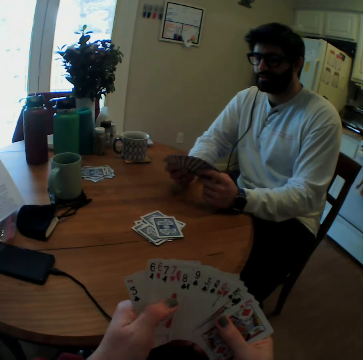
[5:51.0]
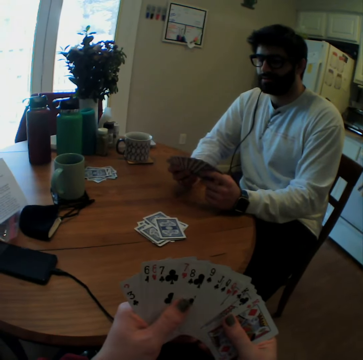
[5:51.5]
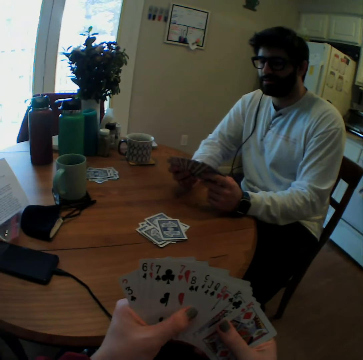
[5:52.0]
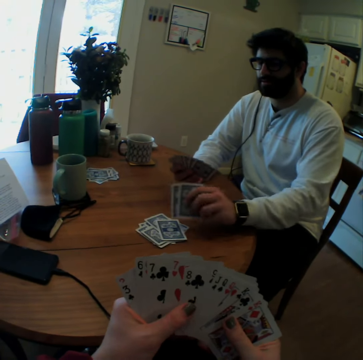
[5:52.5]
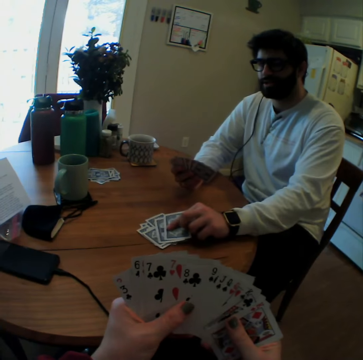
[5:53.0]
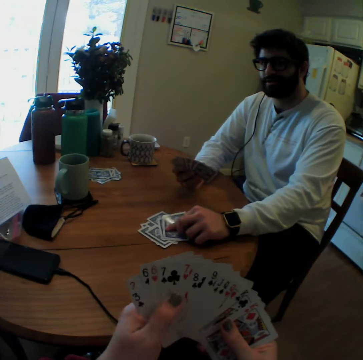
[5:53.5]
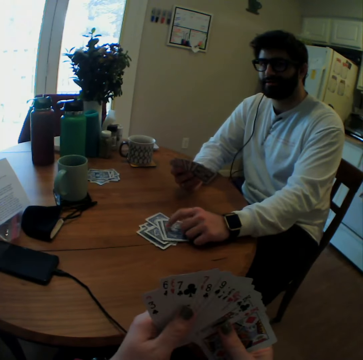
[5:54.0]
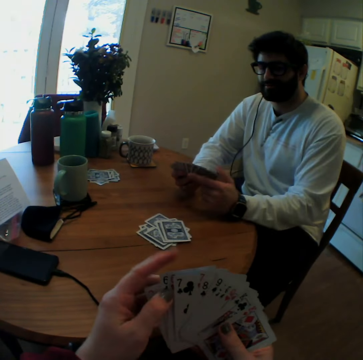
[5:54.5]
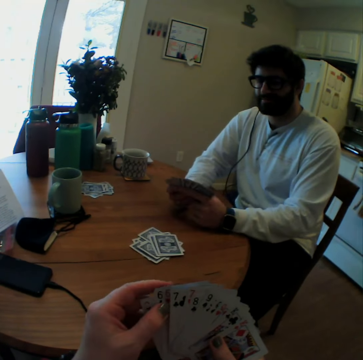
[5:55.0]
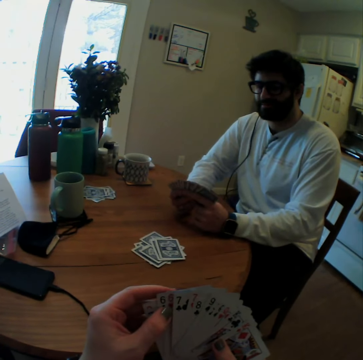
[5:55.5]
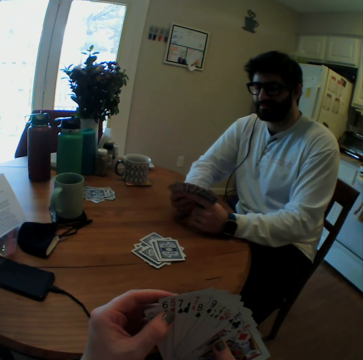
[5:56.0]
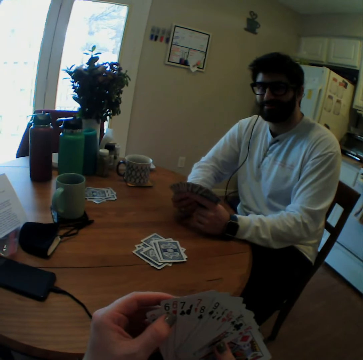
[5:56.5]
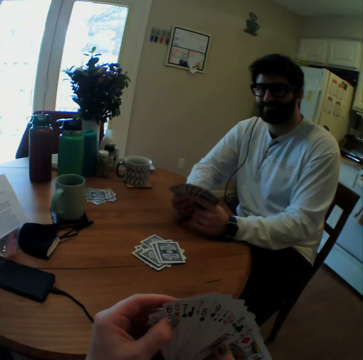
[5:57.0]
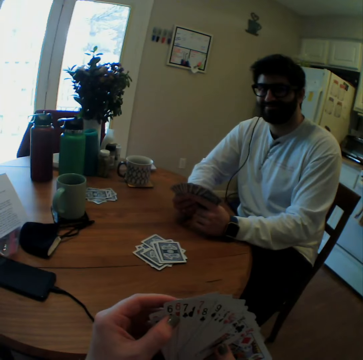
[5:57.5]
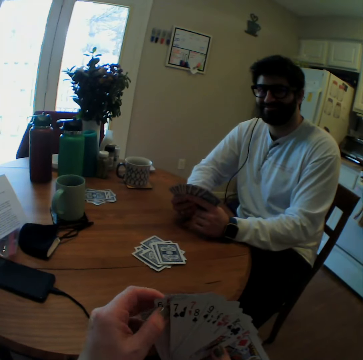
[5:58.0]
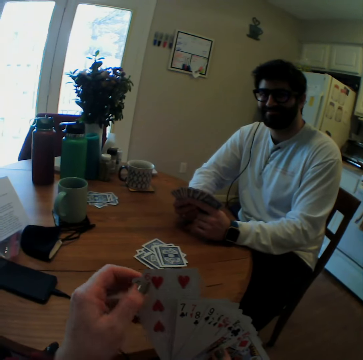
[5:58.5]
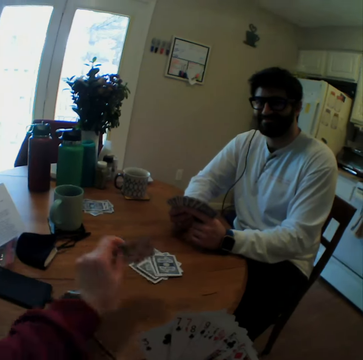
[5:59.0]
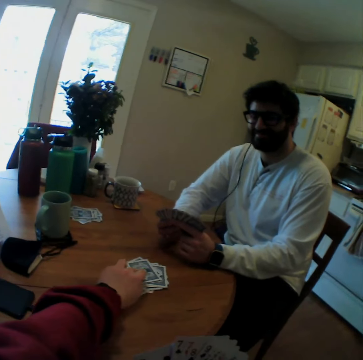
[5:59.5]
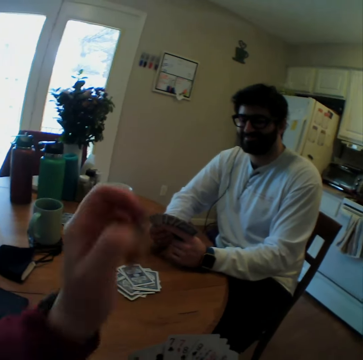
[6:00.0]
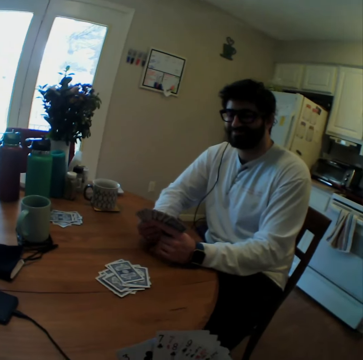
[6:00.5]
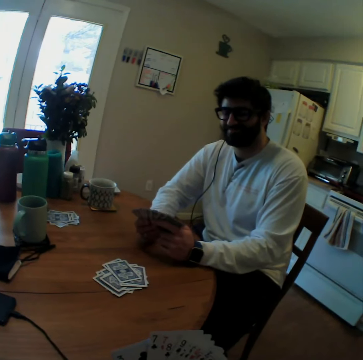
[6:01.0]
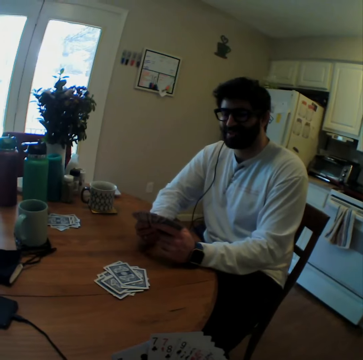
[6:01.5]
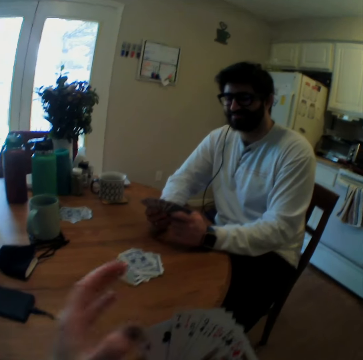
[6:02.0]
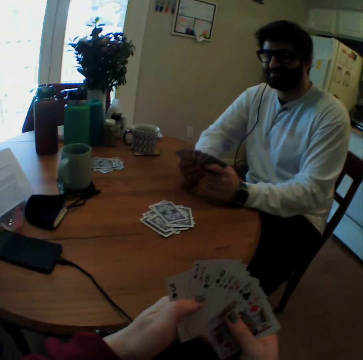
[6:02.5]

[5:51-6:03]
The man plays a card game. The man puts cards on a table. The camera wearer looks at the cards. They play the card game with the man. They put a card on the table.

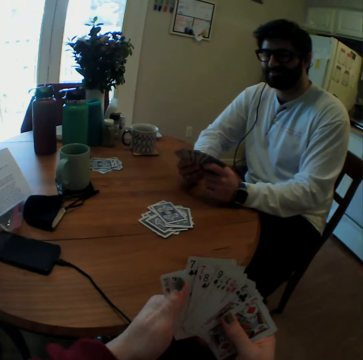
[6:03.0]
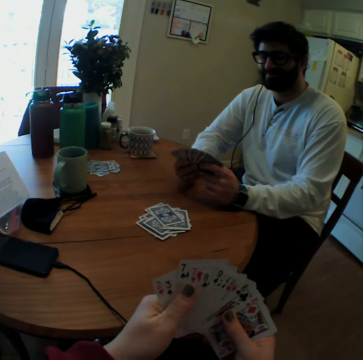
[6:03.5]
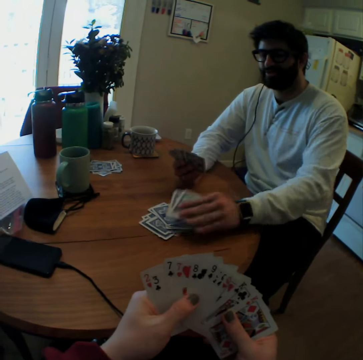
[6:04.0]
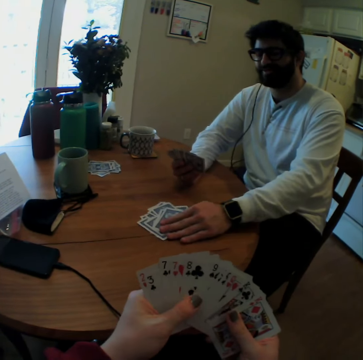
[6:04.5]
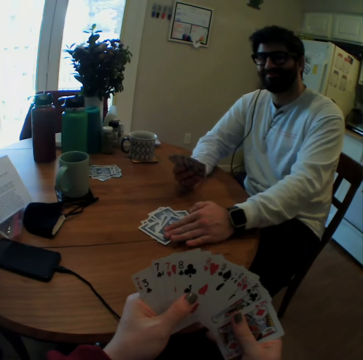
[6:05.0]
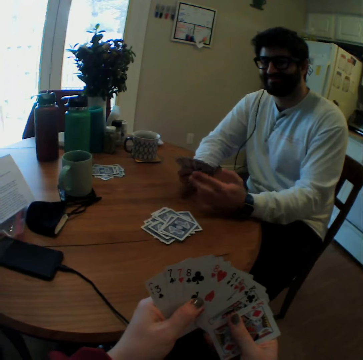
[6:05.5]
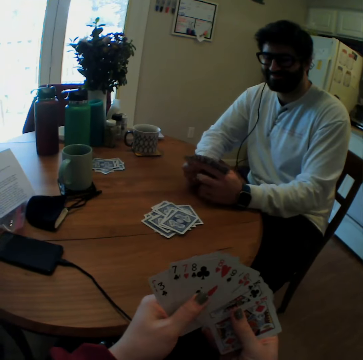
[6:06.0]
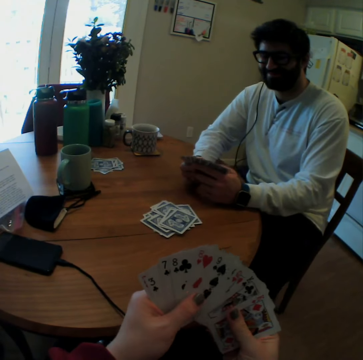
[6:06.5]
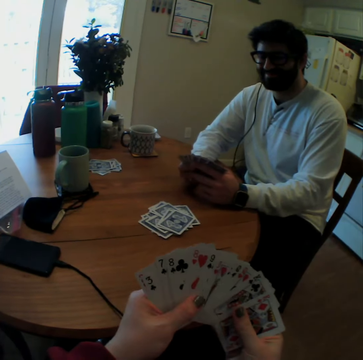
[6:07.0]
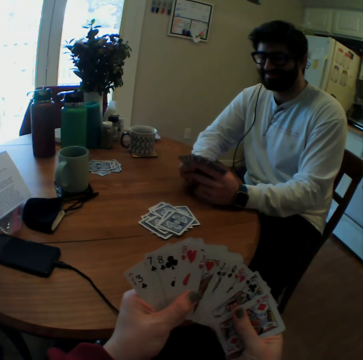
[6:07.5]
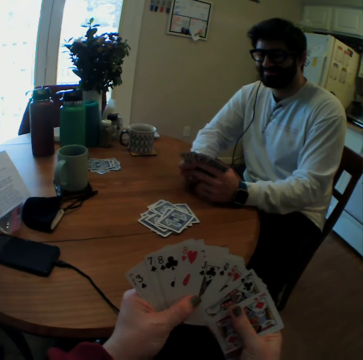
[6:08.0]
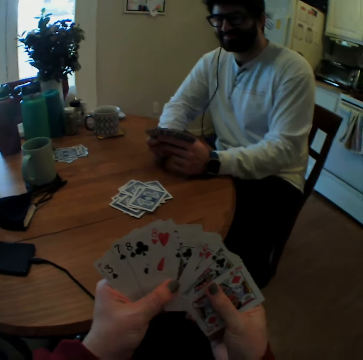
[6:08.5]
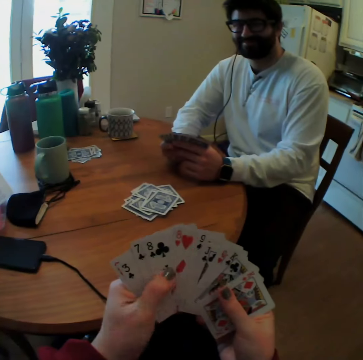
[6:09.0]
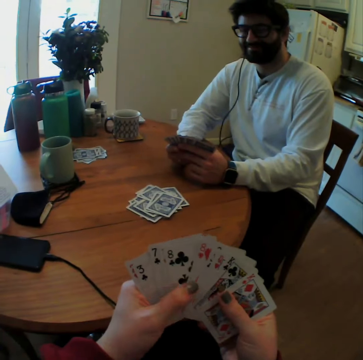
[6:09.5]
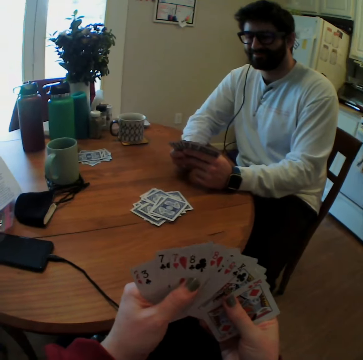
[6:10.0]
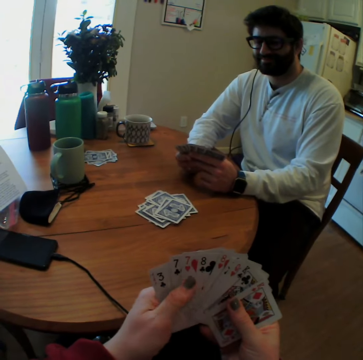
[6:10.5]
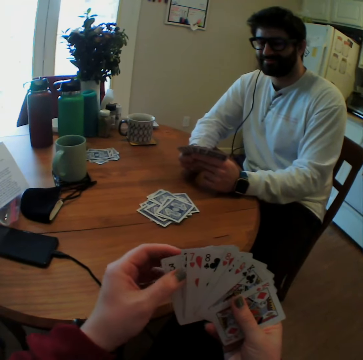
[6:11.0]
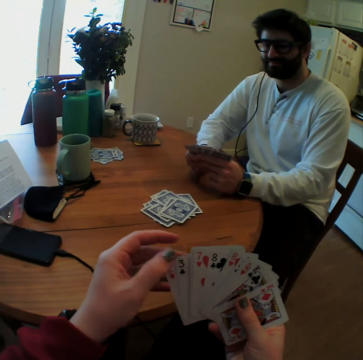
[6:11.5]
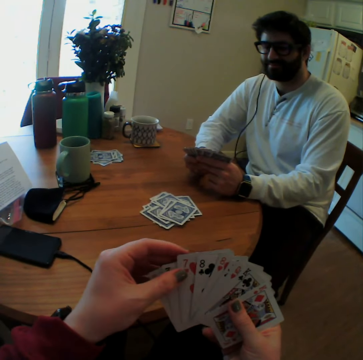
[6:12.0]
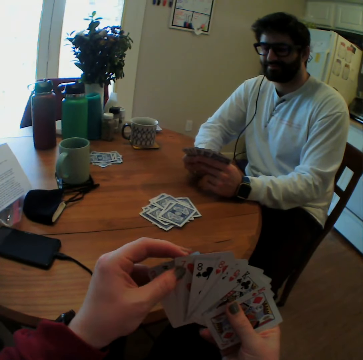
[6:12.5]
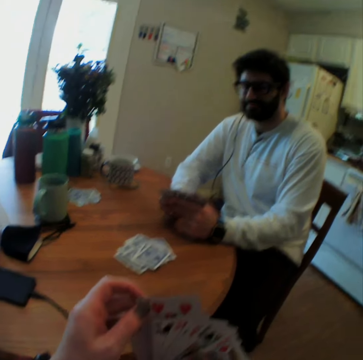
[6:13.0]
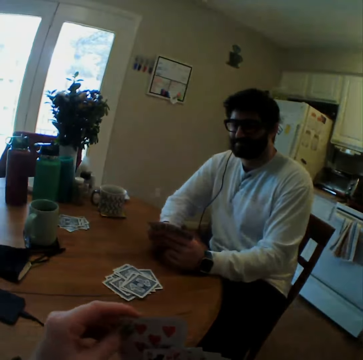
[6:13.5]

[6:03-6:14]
The camera wearer arranges the playing cards. The man plays a card game with the camera wearer. The man puts cards on a table and smiles. The man arranges the playing cards. The camera wearer arranges the playing cards.

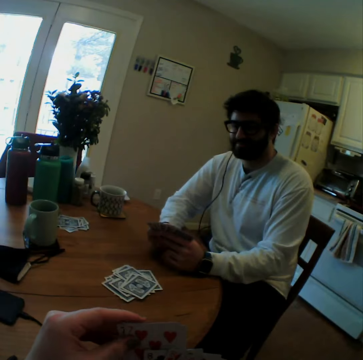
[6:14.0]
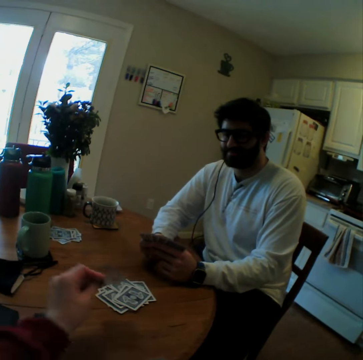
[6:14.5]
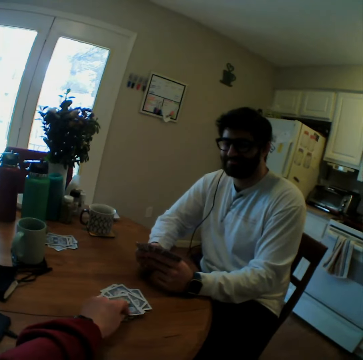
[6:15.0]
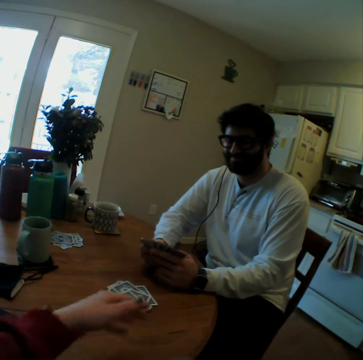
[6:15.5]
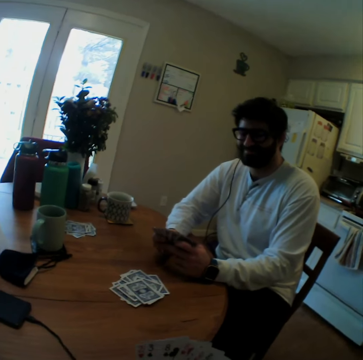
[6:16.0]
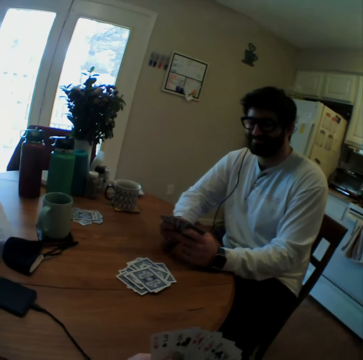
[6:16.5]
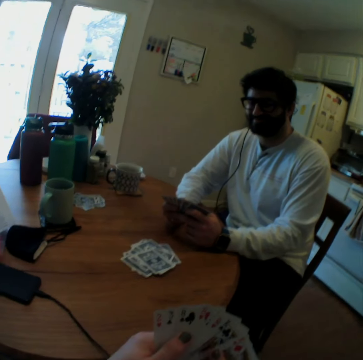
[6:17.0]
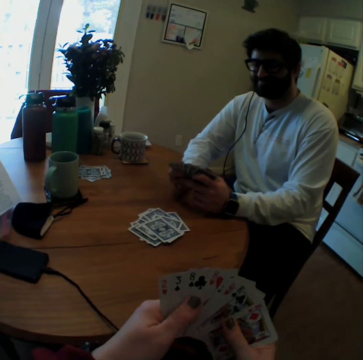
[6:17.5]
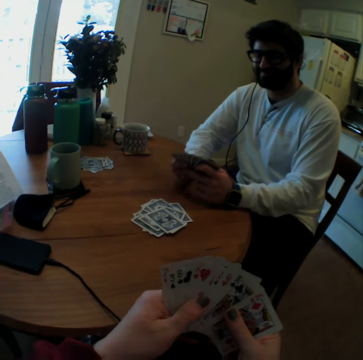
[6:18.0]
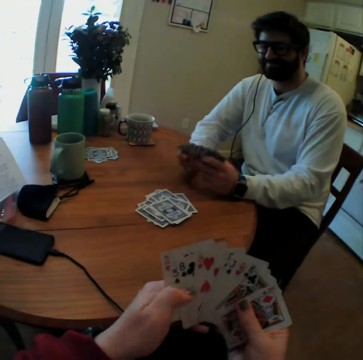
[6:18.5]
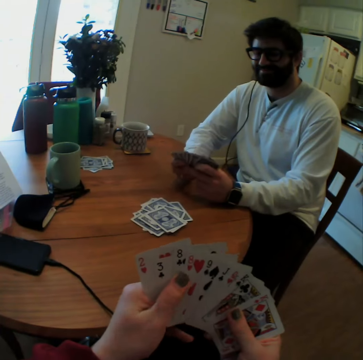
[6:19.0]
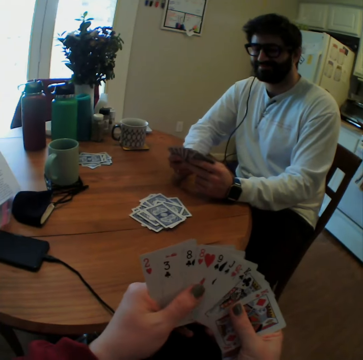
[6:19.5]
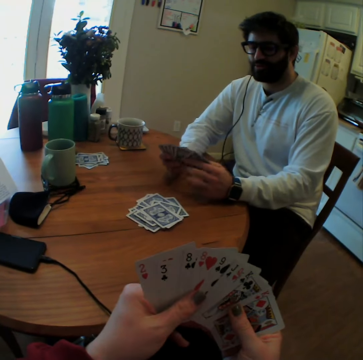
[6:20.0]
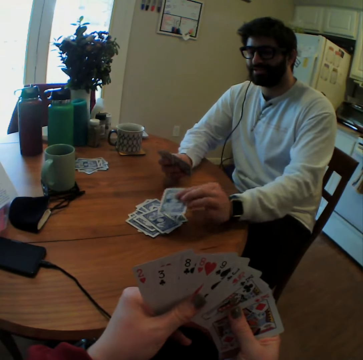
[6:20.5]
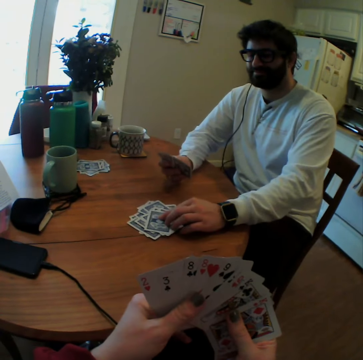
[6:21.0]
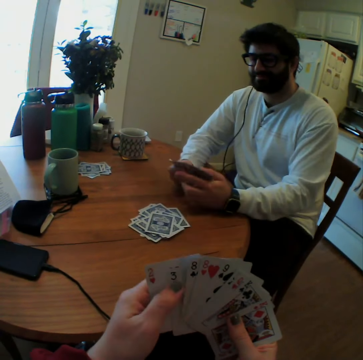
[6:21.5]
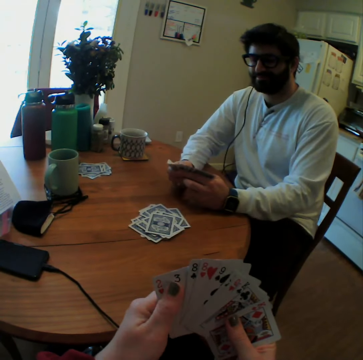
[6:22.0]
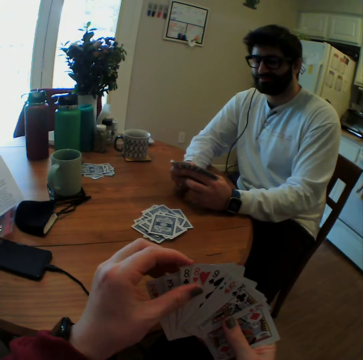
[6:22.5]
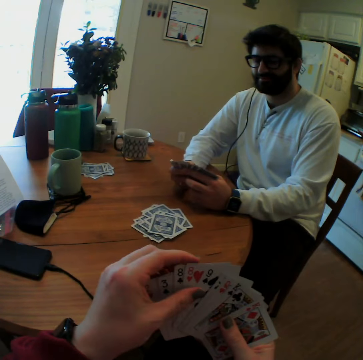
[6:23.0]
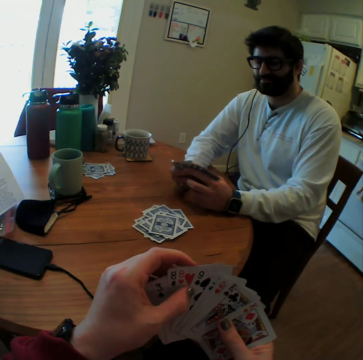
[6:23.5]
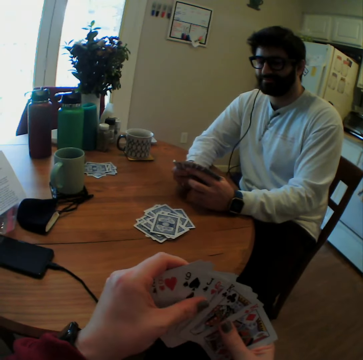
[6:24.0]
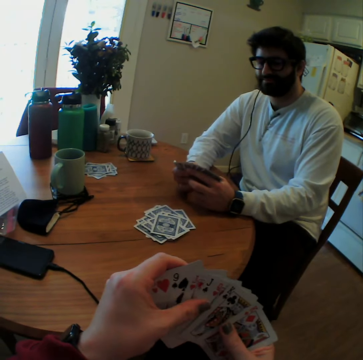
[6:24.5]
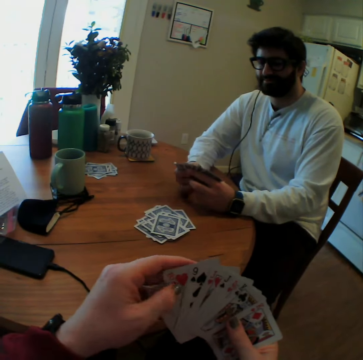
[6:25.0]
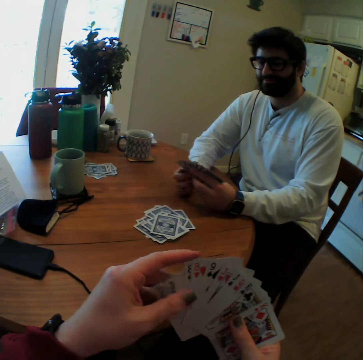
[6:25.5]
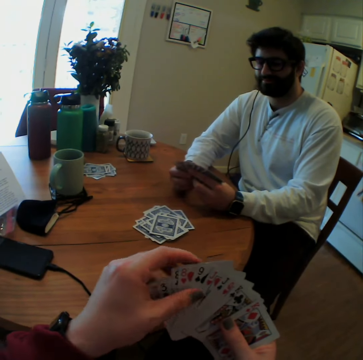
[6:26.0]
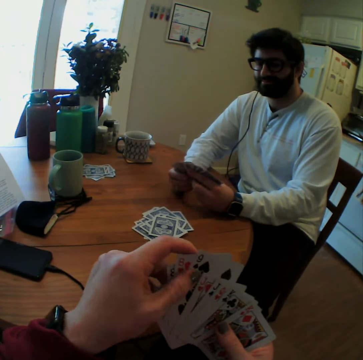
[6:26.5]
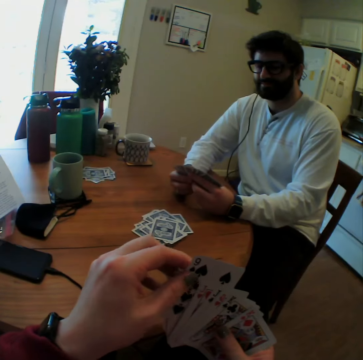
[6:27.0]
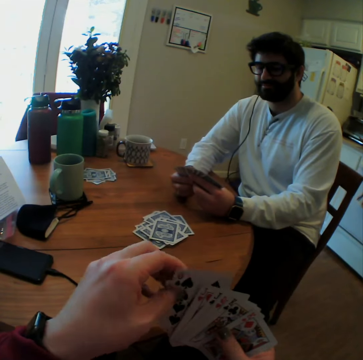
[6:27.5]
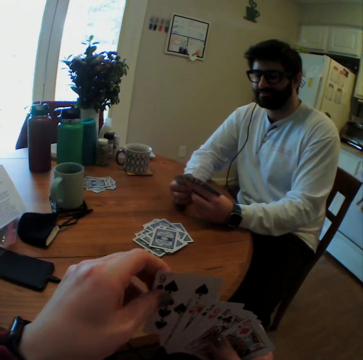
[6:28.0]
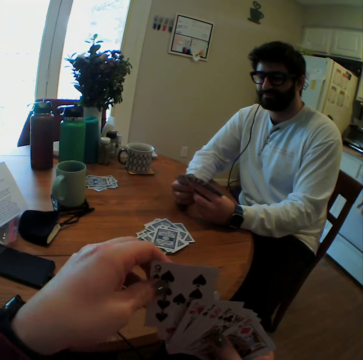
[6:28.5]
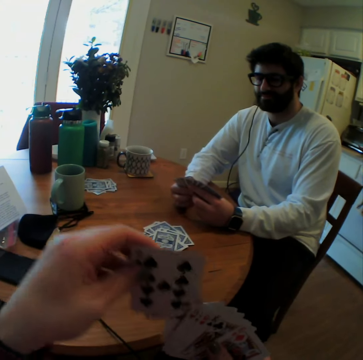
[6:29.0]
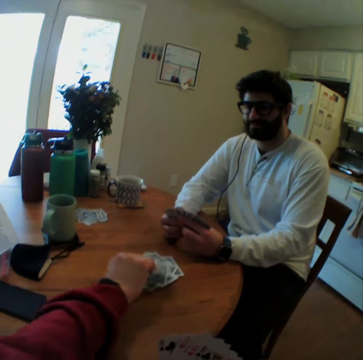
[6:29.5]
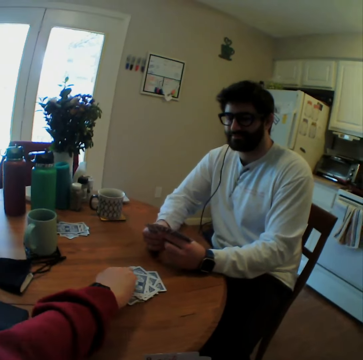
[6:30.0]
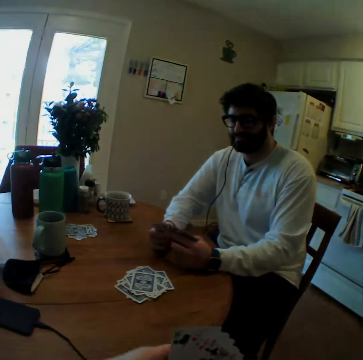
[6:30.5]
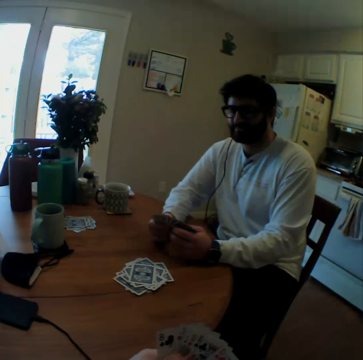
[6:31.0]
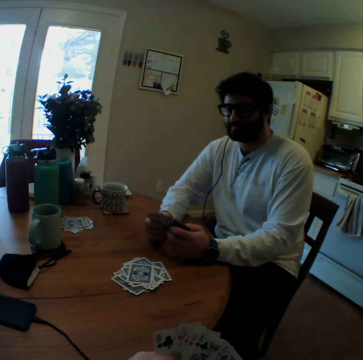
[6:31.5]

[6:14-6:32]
The camera wearer puts a card on a table. They play a card game with the man. They arrange the playing cards. The man smiles. The man arranges the playing cards and plays the card game. The man puts a card on the table. The camera wearer counts the cards. They pick up a card. They play the card game. They put a card on the table.
